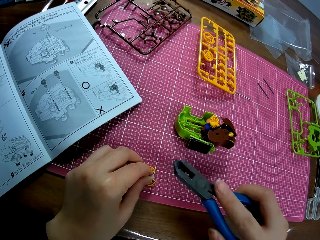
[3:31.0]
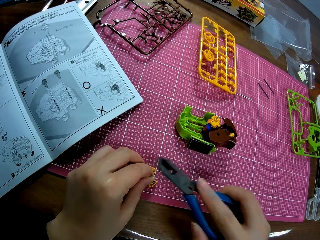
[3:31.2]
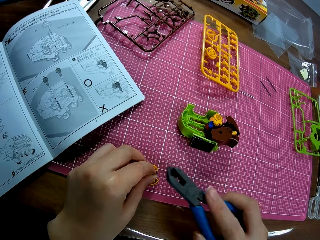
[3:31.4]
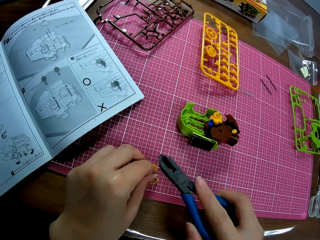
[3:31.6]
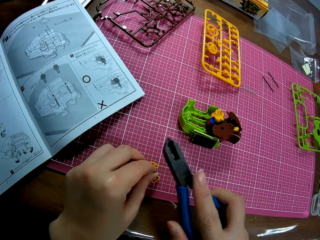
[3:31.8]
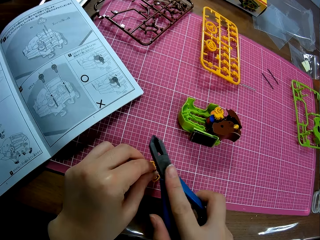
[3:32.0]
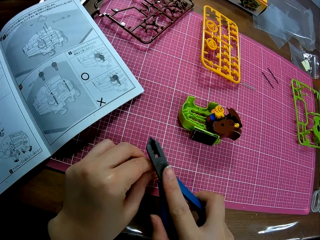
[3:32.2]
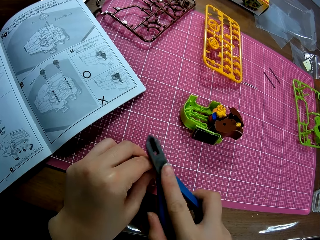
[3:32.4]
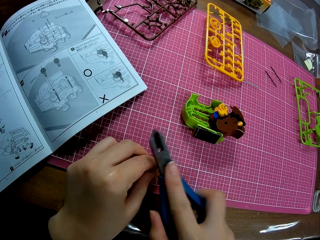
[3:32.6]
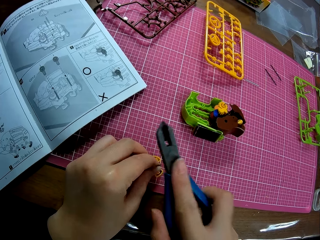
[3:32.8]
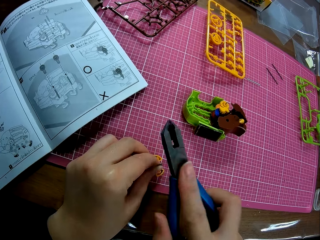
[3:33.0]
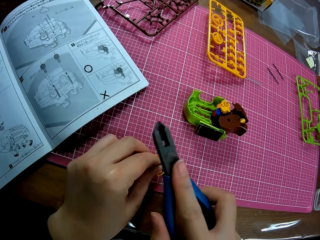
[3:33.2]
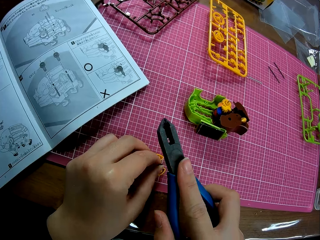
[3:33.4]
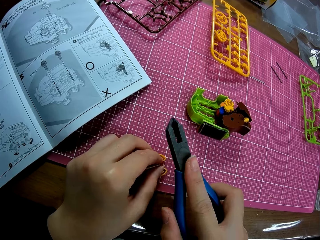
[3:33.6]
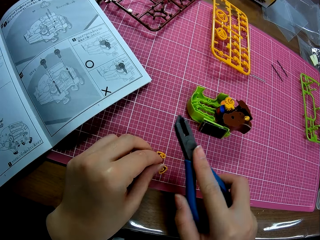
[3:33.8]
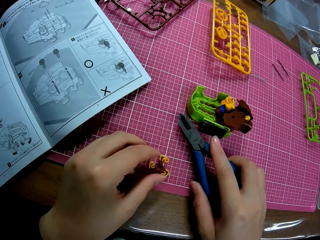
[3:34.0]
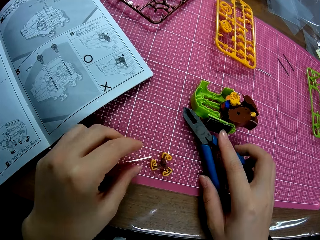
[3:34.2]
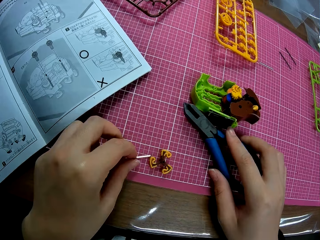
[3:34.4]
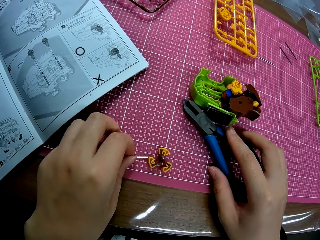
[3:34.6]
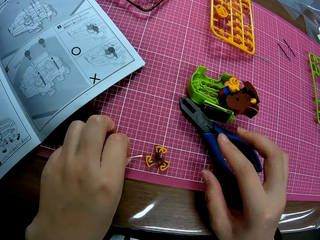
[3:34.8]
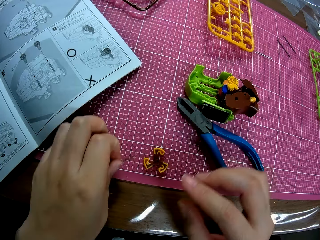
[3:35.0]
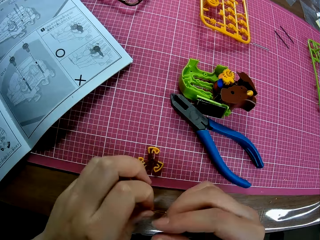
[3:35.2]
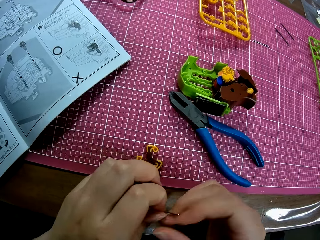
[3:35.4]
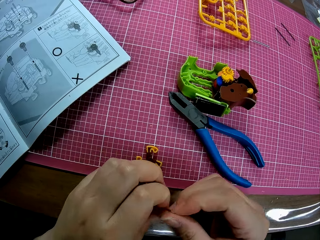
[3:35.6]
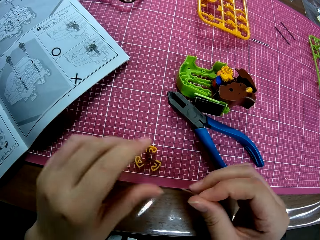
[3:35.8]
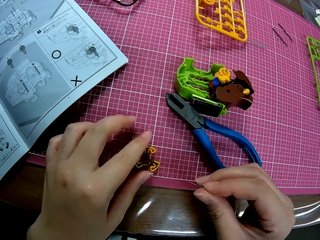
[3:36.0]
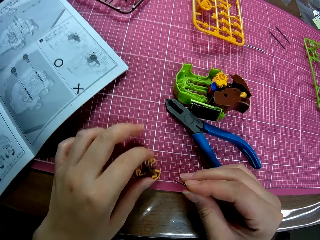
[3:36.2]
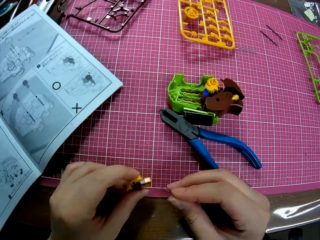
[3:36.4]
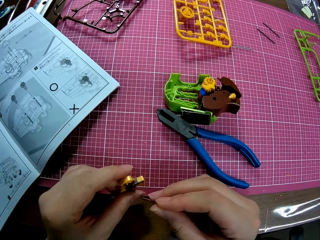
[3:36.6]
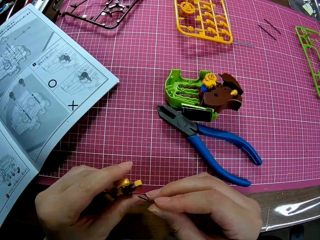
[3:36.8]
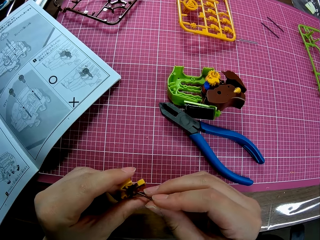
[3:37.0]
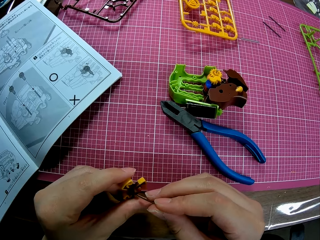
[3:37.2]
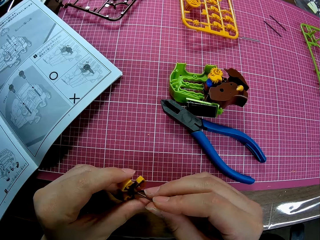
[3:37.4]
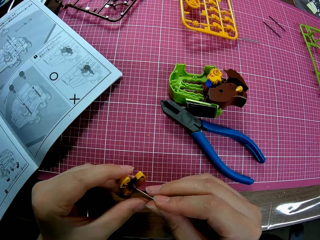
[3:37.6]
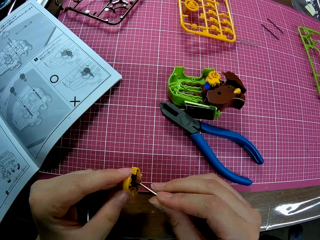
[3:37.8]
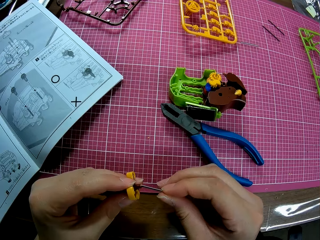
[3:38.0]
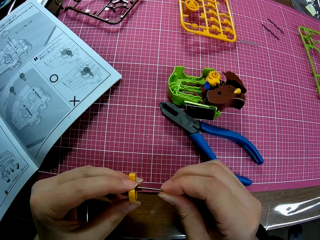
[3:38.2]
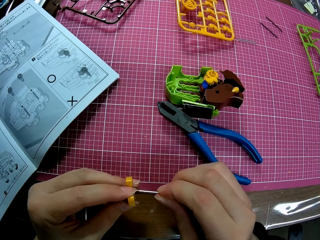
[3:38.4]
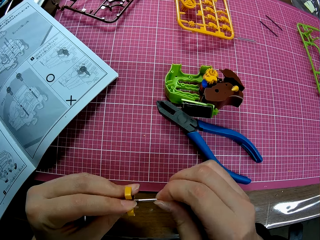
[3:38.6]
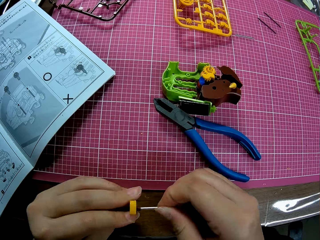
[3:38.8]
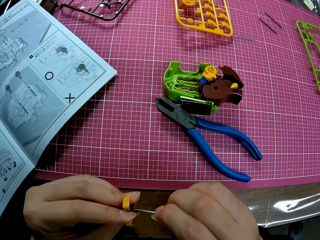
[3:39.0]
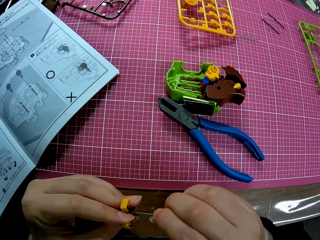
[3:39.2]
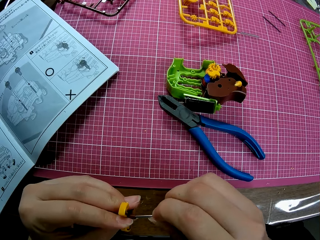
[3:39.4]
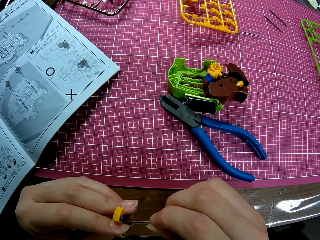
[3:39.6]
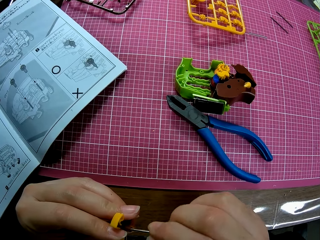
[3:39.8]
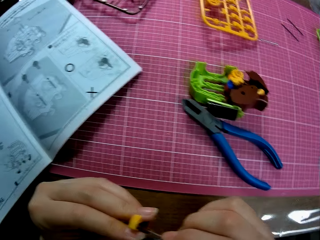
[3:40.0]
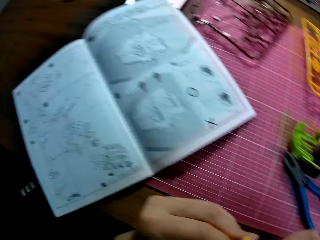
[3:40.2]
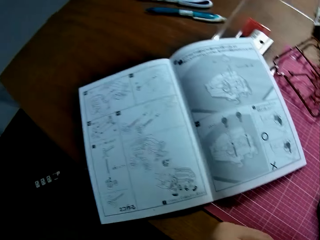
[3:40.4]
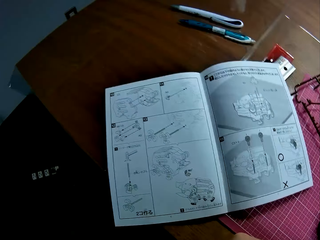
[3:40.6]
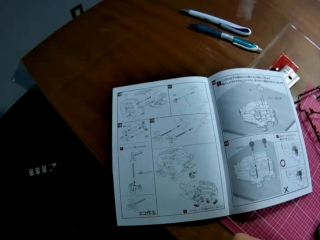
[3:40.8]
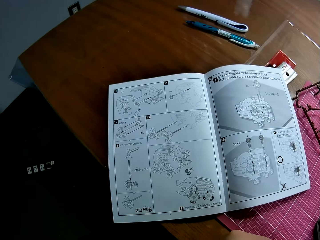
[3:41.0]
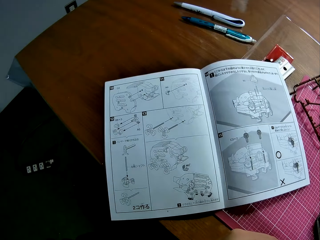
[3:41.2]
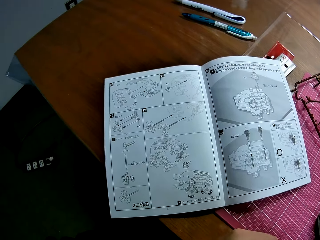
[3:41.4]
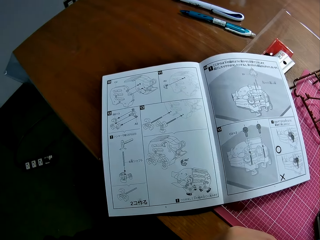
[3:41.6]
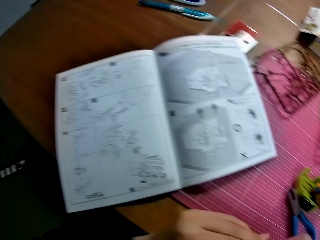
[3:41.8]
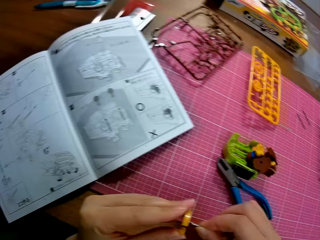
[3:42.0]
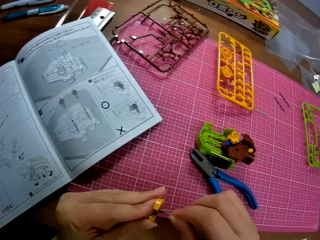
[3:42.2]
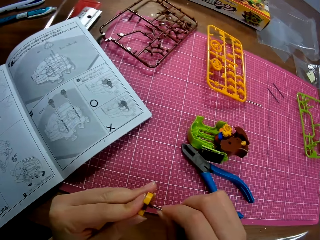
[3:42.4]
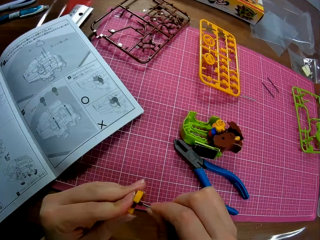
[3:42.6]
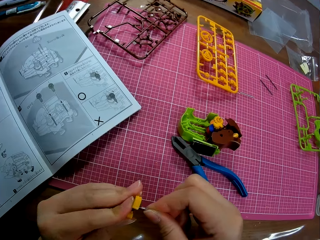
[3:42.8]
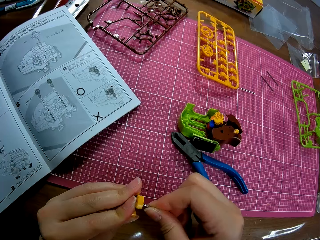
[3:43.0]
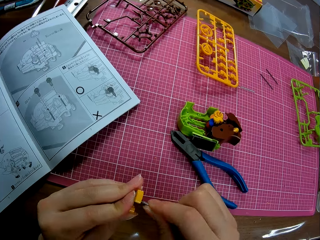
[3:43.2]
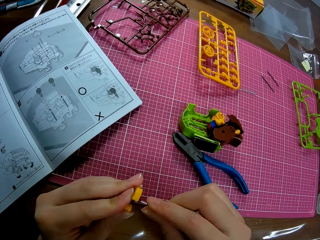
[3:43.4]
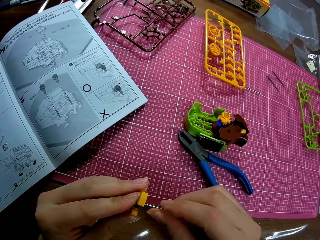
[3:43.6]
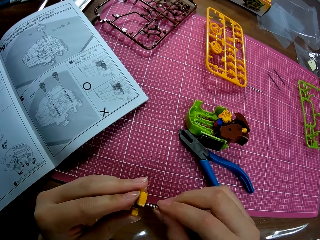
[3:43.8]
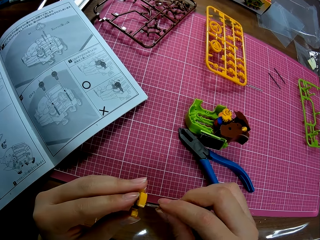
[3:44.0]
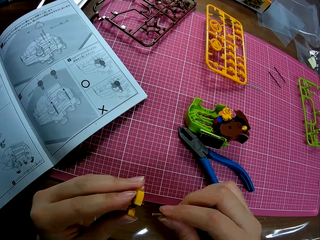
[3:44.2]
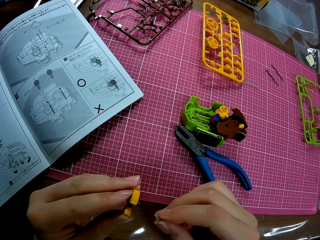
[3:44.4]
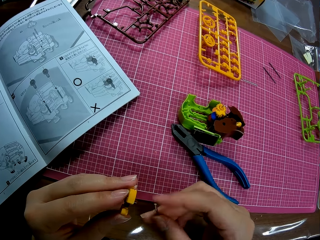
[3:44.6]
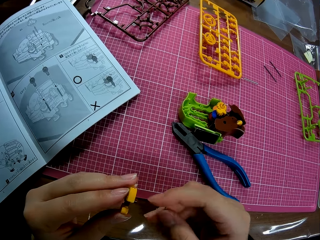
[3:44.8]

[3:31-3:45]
The camera wearer hits the small metal with the pliers. He drops the pliers on the table. He picks up the small metal on the table. He holds a model piece in his hand. He picks up the plastic piece on the table. He inserts the small metal into the plastic piece. He connects the nail on the model piece. He looks at the sketch paper.

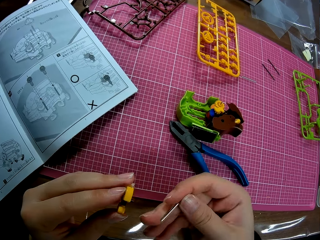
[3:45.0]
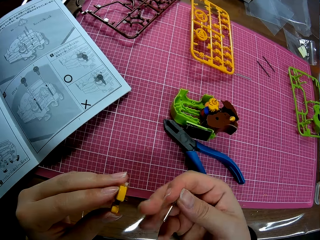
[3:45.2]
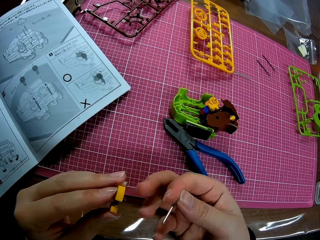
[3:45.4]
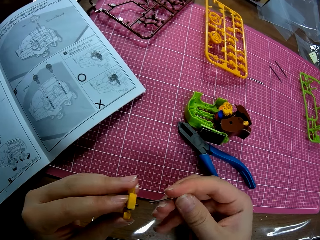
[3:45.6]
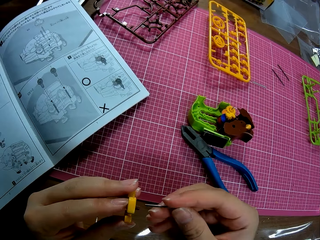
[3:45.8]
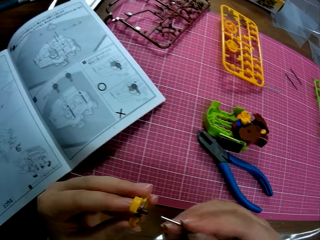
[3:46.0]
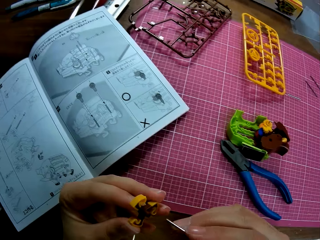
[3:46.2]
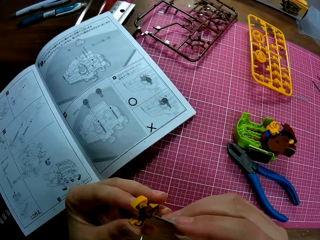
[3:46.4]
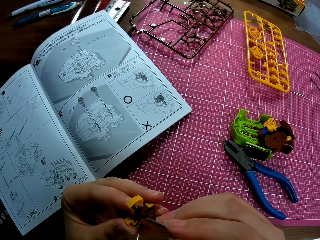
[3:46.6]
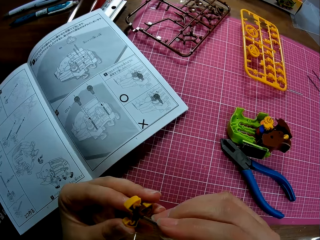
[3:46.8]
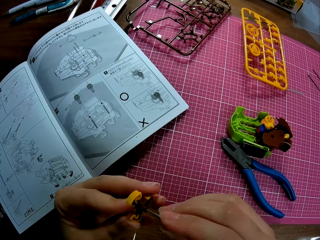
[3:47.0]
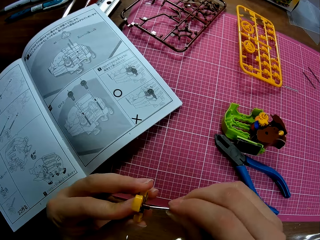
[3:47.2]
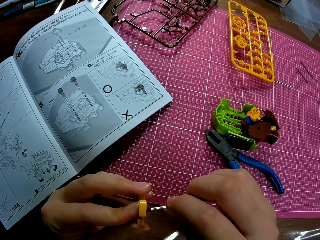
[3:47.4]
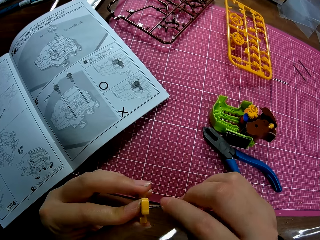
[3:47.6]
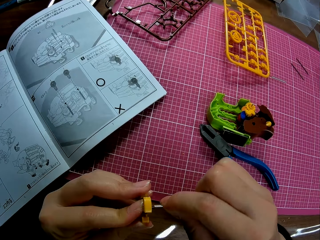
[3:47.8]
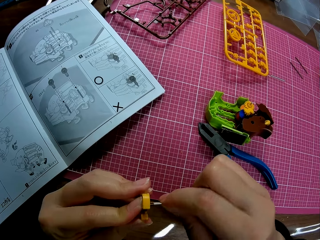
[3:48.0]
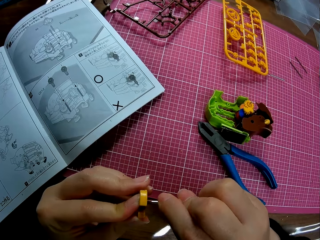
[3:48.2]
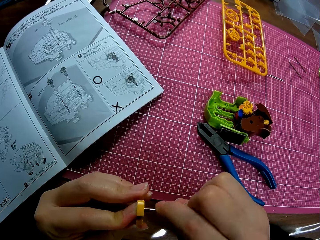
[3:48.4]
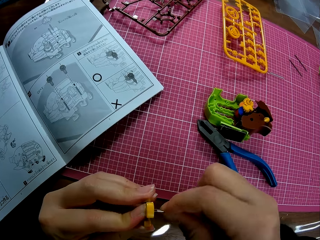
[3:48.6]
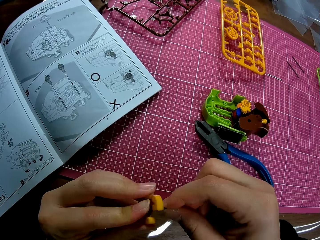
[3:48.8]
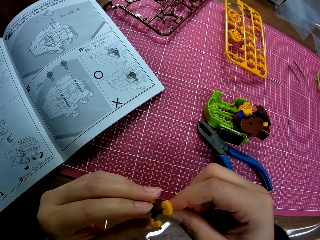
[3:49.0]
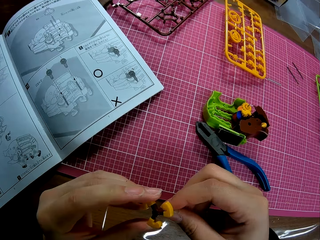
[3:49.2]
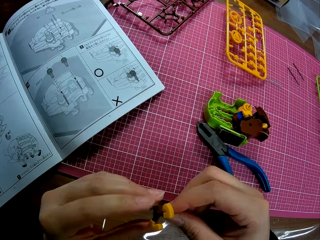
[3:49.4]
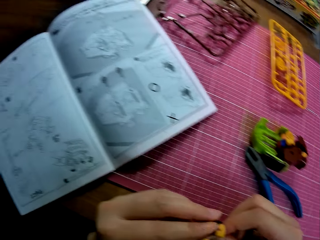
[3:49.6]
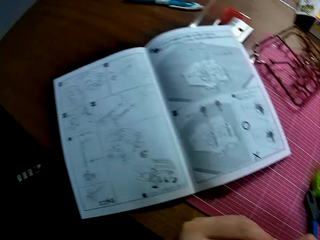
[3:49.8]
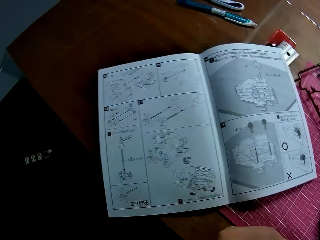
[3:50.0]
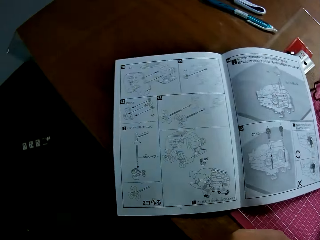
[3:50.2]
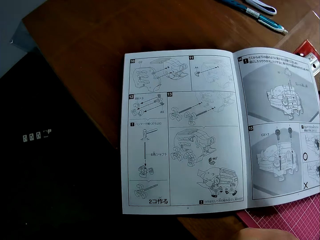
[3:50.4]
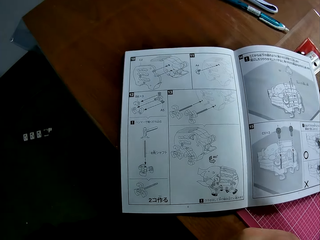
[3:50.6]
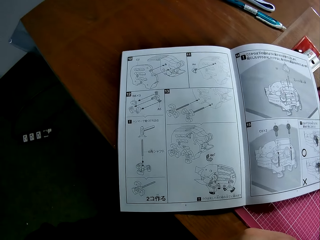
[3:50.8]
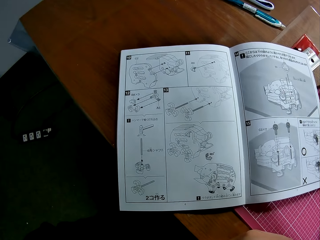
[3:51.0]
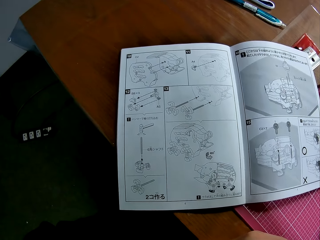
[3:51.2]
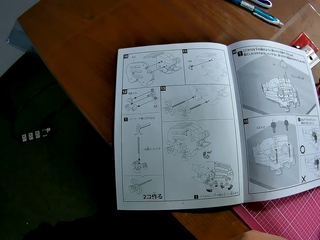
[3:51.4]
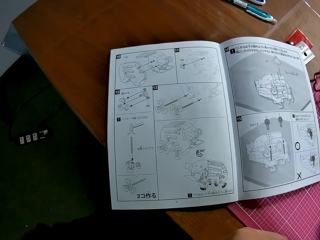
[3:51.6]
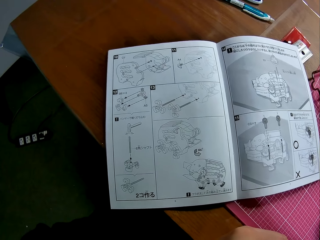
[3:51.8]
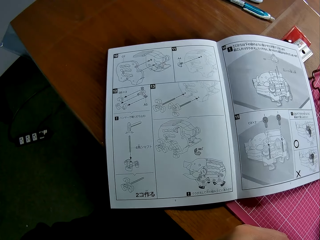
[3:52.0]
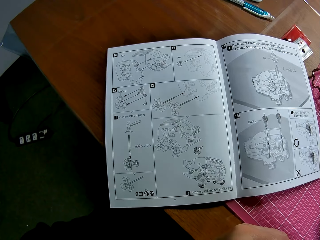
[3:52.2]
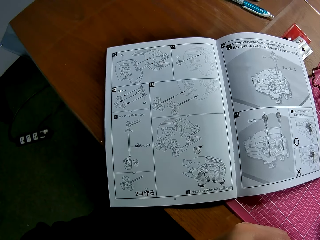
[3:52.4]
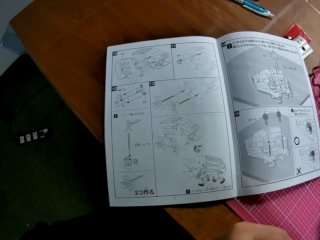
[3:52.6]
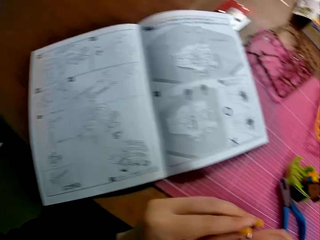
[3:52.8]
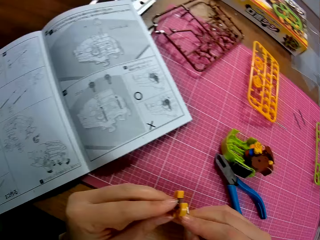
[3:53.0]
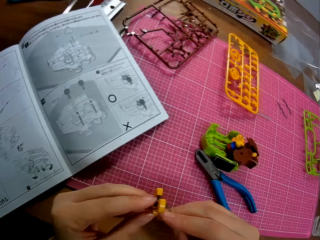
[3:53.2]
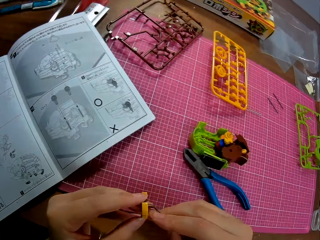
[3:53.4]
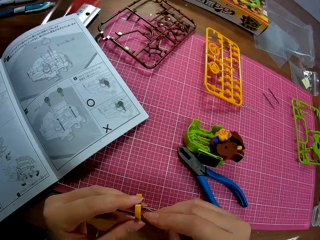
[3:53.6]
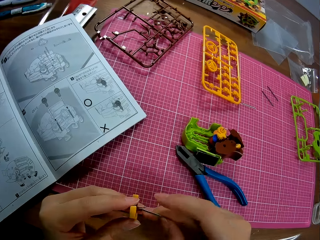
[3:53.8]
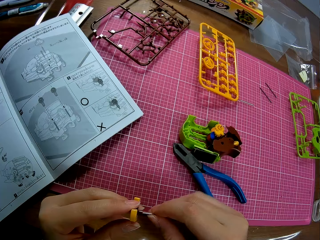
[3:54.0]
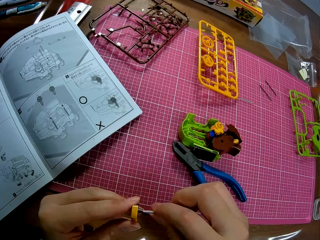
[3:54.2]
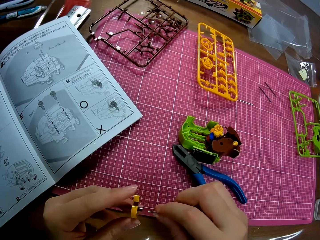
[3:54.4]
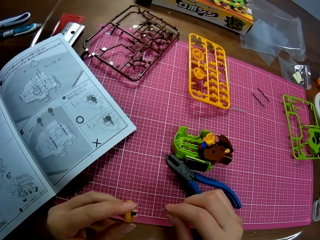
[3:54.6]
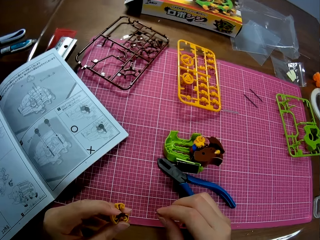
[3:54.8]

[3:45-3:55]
The camera wearer connects the nail on the model piece. They look at the sketch paper.
